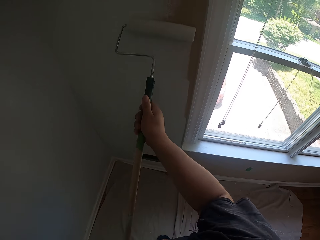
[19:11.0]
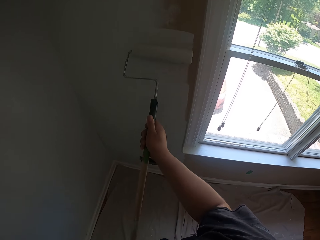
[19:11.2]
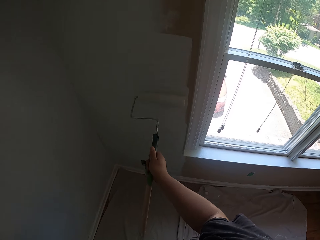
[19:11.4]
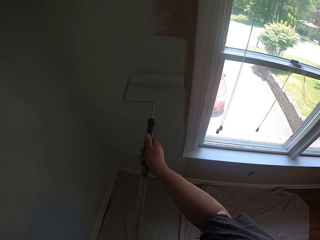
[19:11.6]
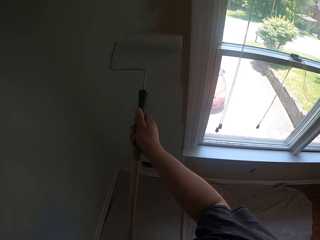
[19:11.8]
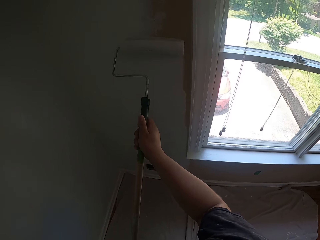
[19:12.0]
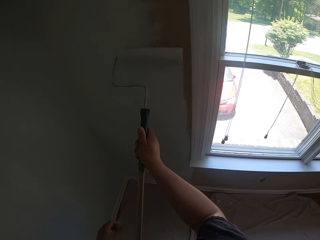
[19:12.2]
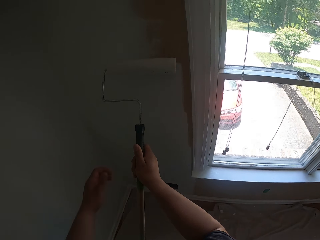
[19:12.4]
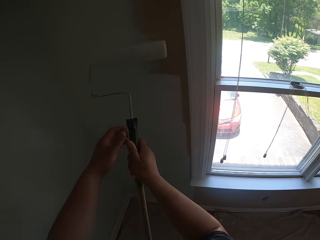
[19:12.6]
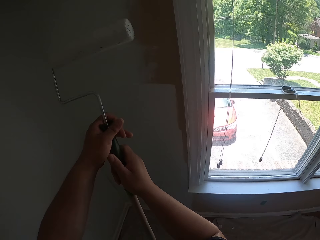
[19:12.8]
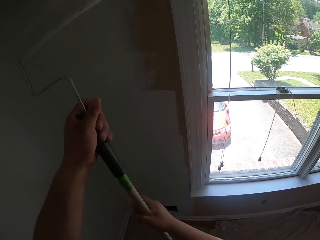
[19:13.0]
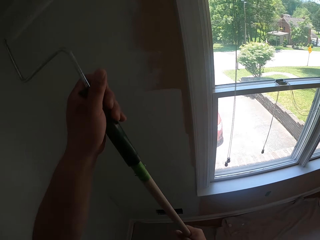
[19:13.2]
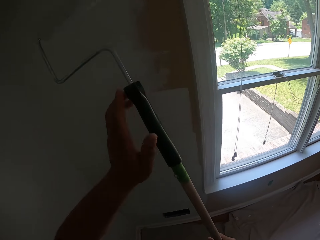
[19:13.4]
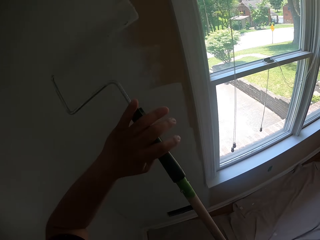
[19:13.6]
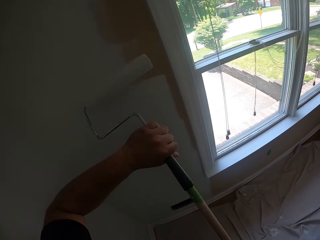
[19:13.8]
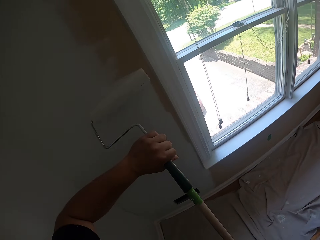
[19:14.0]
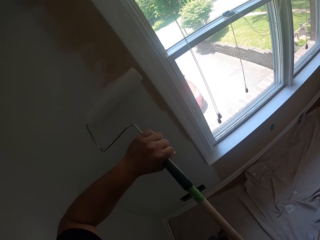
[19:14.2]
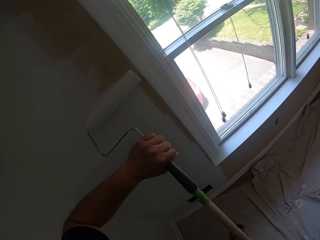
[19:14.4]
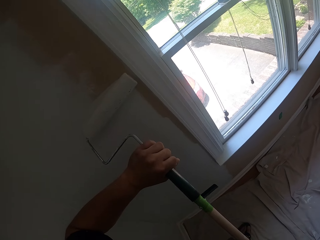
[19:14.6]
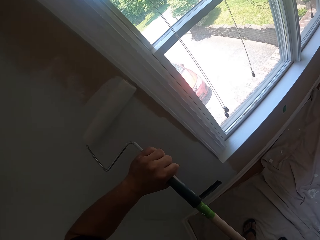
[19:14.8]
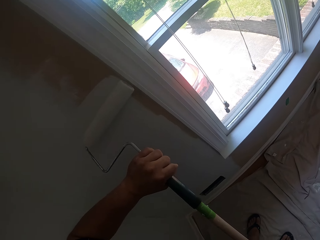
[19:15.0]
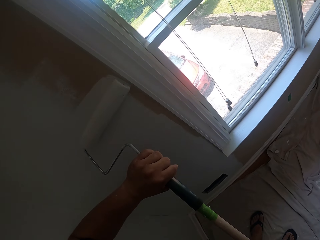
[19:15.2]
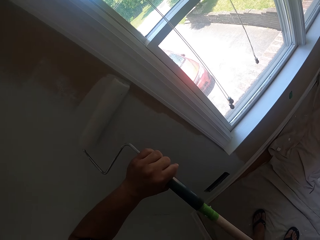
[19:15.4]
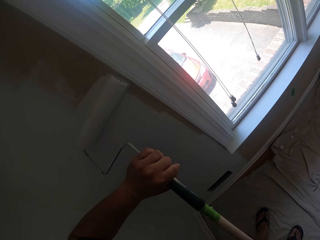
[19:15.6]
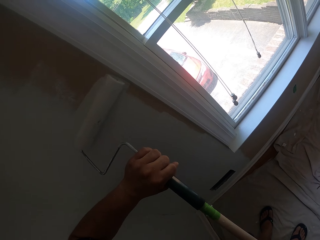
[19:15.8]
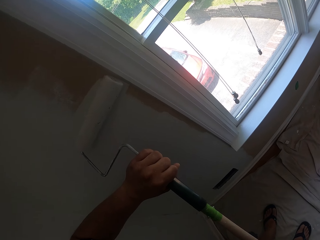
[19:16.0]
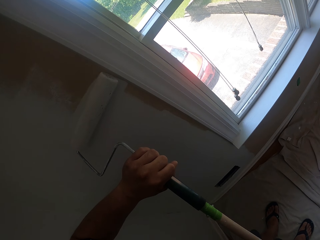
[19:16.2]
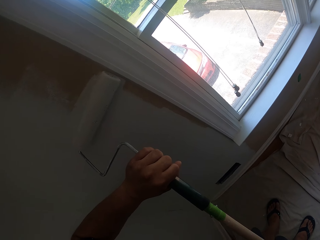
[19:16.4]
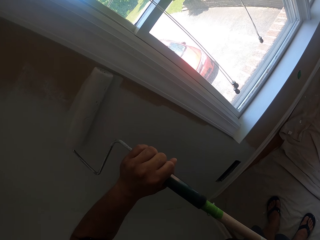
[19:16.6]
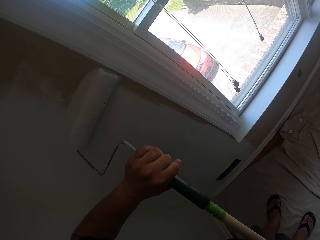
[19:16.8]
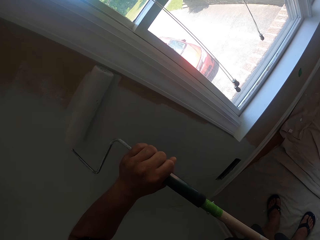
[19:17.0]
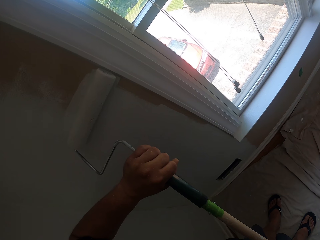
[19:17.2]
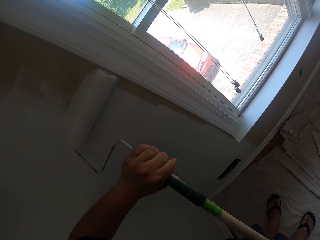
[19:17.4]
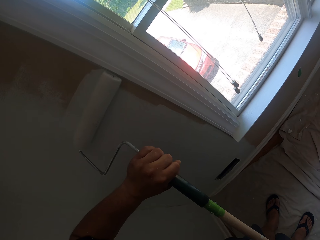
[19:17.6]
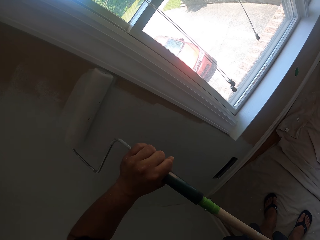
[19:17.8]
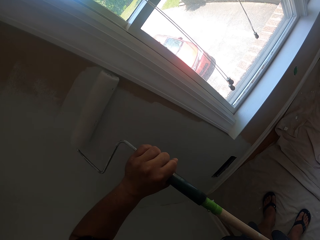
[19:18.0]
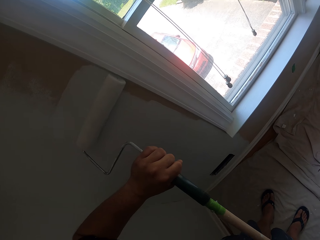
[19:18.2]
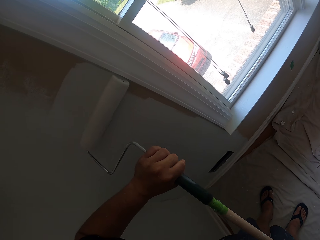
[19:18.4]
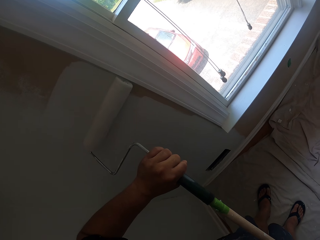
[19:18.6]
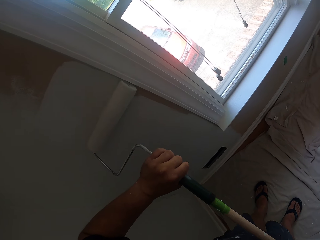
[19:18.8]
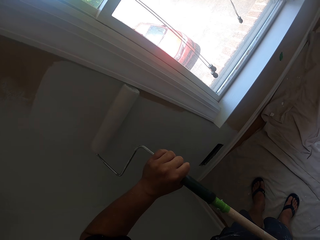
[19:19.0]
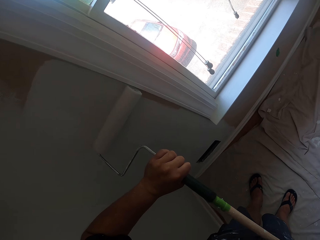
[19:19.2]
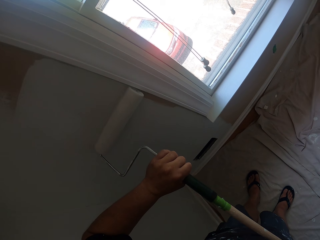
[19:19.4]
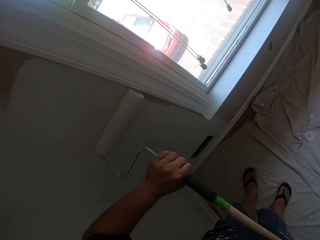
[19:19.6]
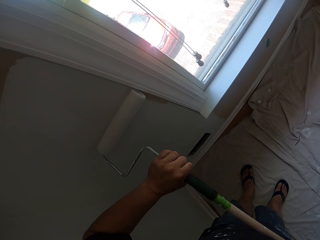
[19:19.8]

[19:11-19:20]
The camera wearer changes hand on the brush handle. They paint with the rolling paint brush.

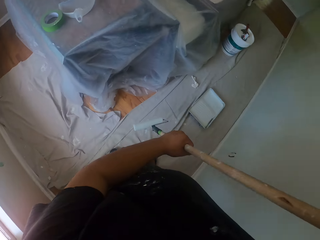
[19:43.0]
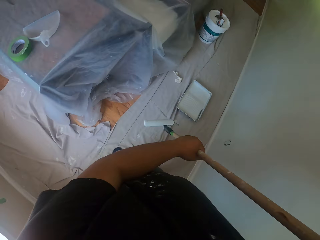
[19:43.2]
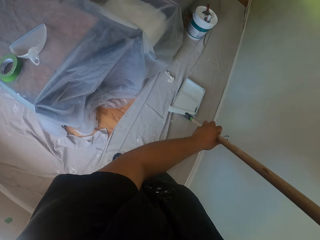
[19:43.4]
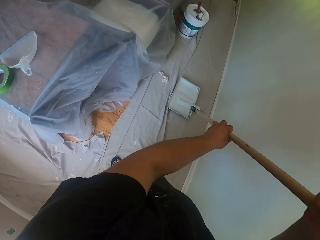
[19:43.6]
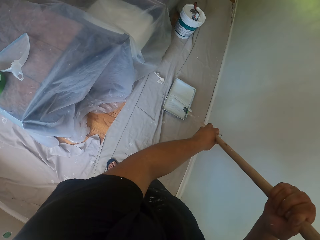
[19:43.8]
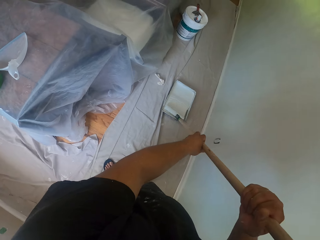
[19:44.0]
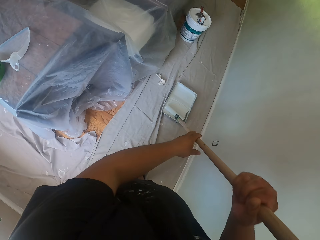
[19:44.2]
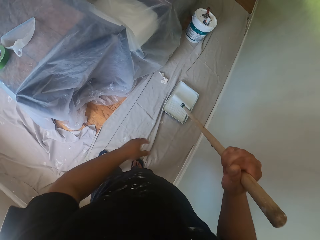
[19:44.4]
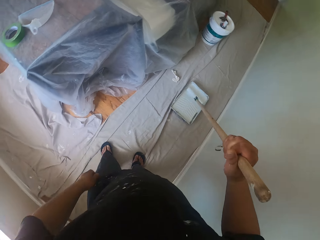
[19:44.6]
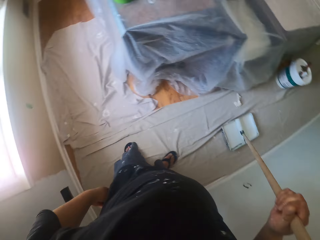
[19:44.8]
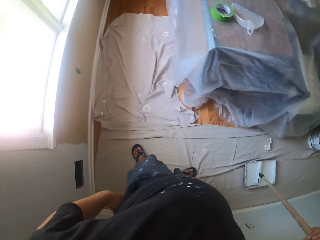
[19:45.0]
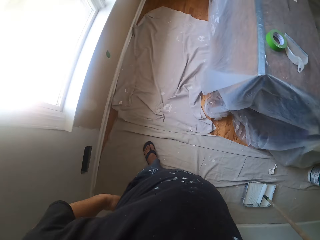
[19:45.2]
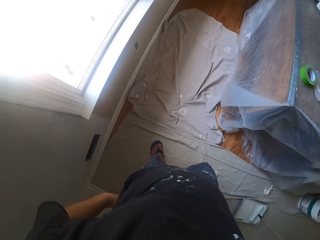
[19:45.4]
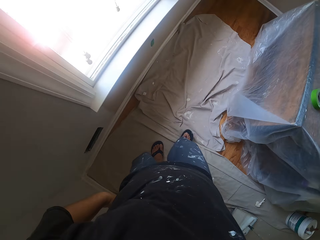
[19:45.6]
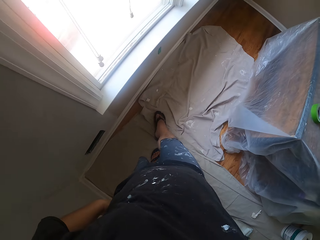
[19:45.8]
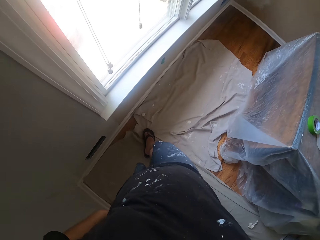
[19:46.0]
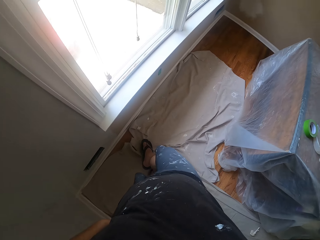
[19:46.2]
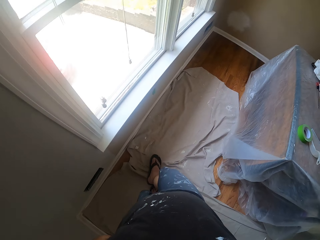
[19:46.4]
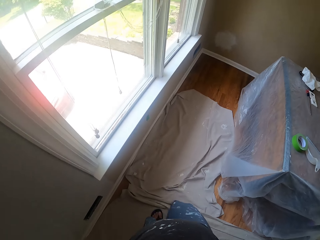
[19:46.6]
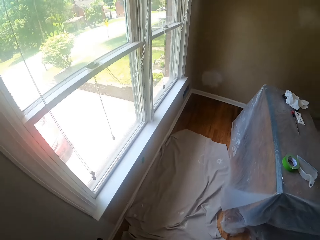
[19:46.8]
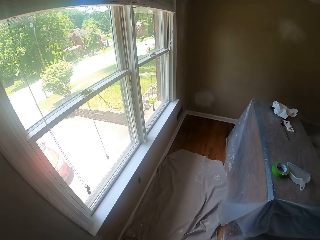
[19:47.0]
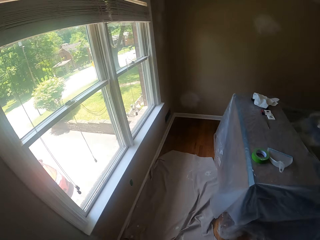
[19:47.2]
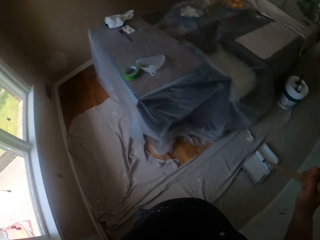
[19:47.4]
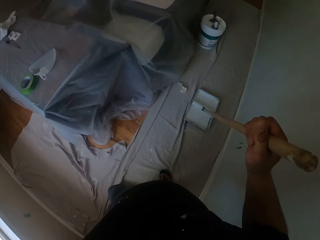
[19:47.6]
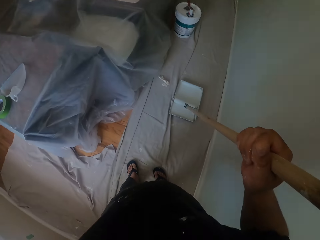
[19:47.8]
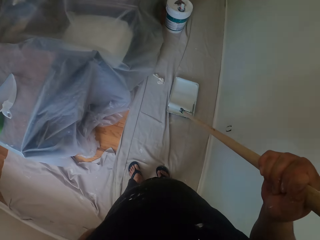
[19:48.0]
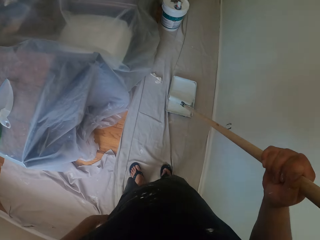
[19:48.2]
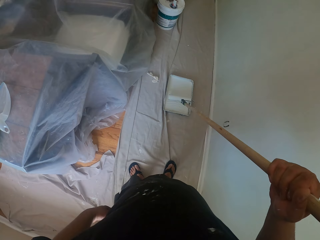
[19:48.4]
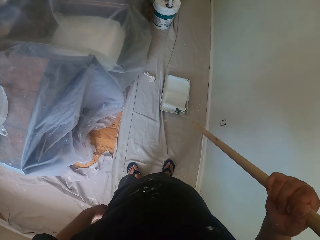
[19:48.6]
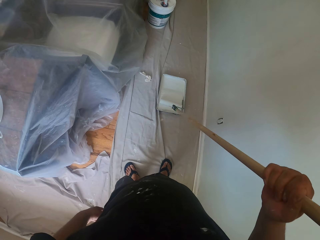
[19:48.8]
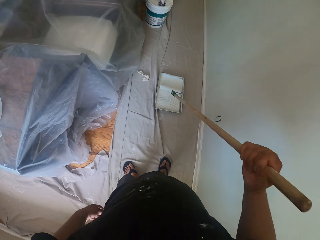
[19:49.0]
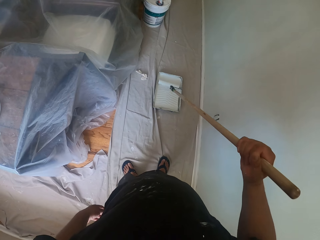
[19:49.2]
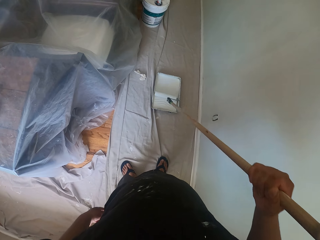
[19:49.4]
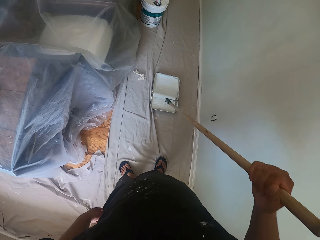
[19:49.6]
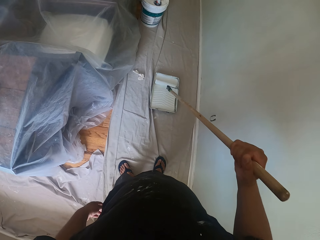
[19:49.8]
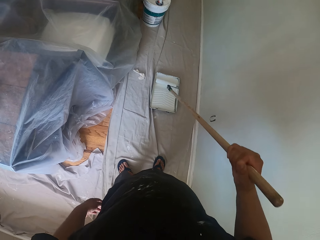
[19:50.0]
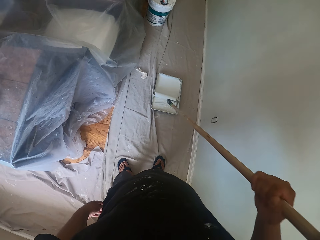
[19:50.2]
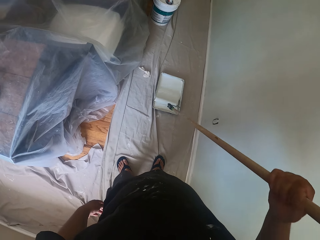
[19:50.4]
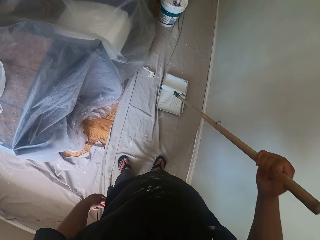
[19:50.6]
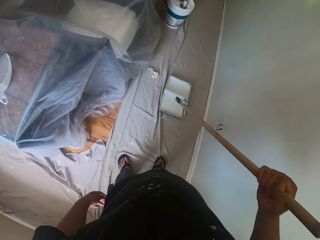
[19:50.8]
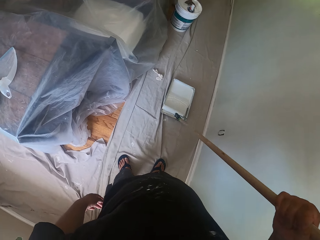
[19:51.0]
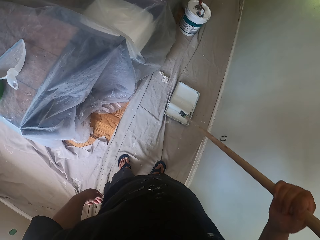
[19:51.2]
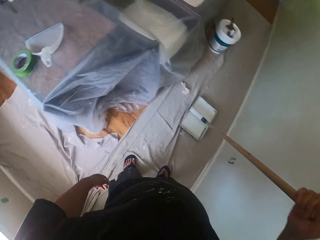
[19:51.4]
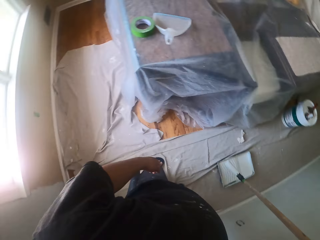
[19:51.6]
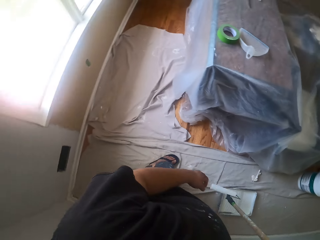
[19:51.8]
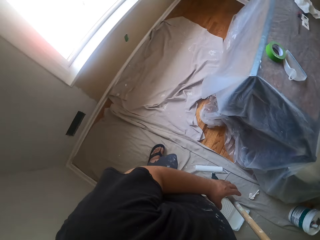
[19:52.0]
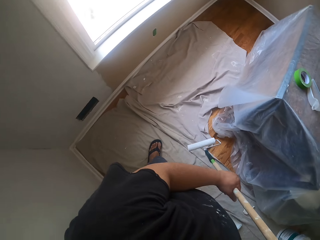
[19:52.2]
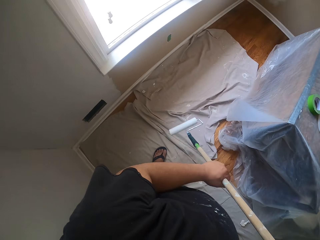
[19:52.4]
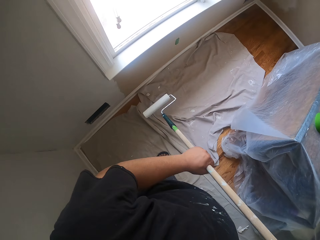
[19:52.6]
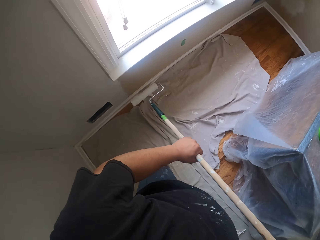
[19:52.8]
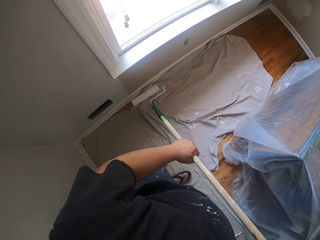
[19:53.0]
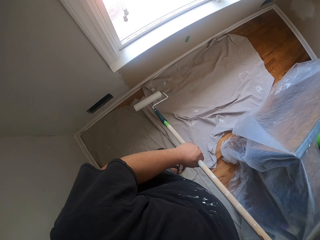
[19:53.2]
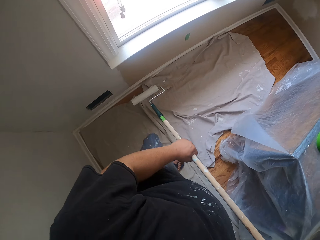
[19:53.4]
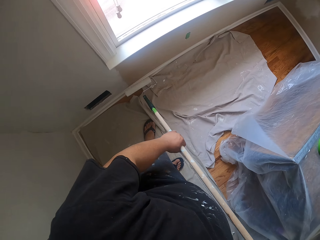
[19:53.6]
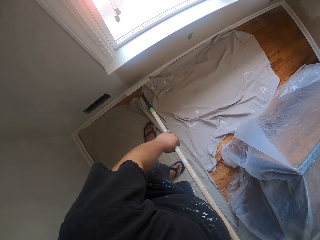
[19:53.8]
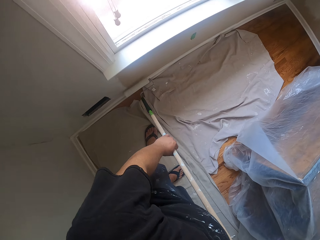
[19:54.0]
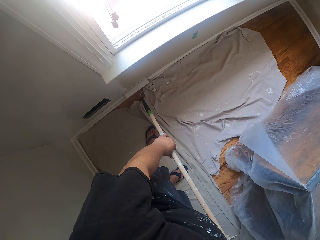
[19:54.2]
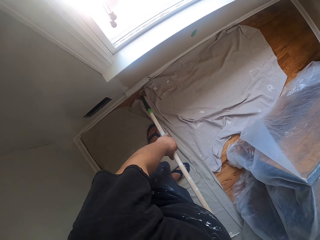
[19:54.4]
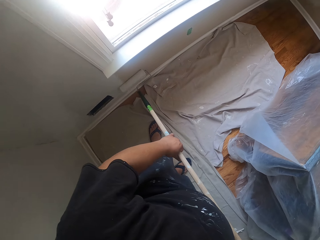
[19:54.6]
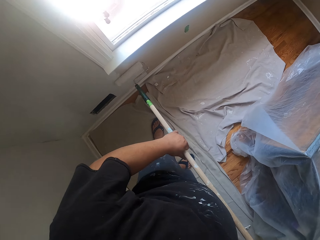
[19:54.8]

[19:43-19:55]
The camera wearer dips the roller brush into the paint container on the floor. He rolls the brush into the tray of paint. He adjusts a material on the floor with his right leg. He pulls a cloth by a leg. He rolls the roller brush inside the paint container on the floor. He paints the part of the wall beneath the window frame with the roller brush.
